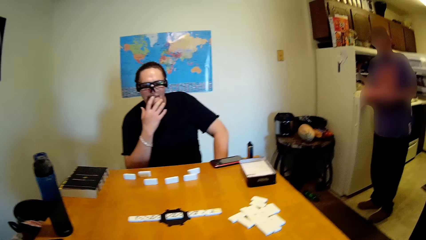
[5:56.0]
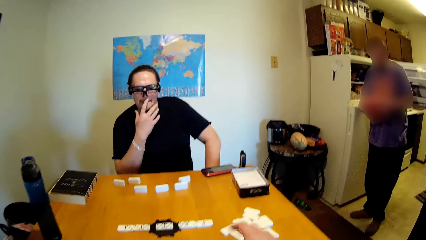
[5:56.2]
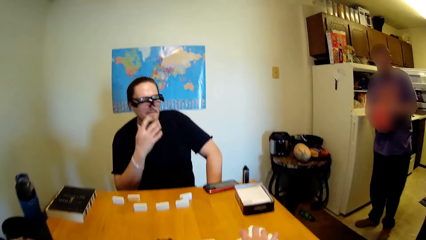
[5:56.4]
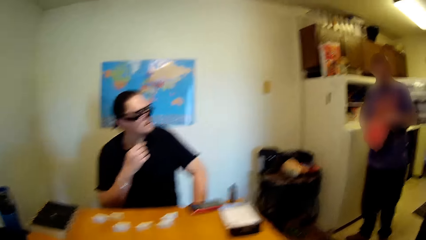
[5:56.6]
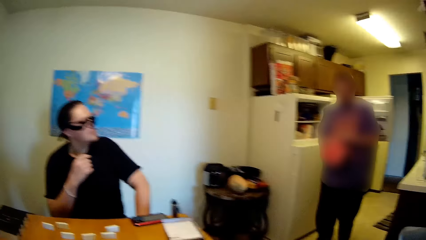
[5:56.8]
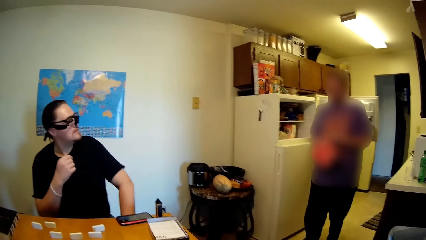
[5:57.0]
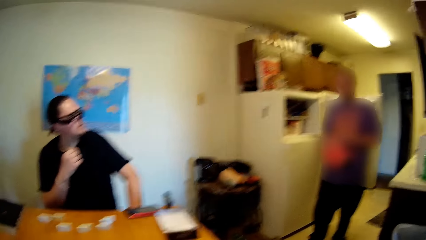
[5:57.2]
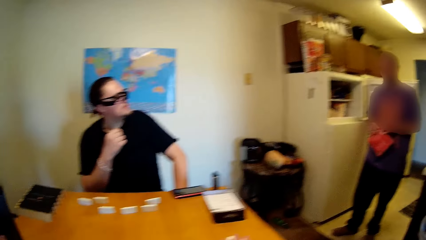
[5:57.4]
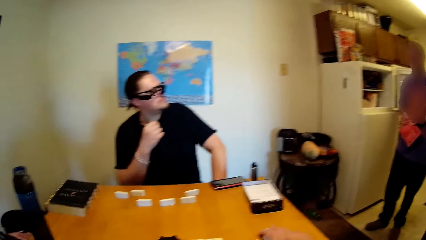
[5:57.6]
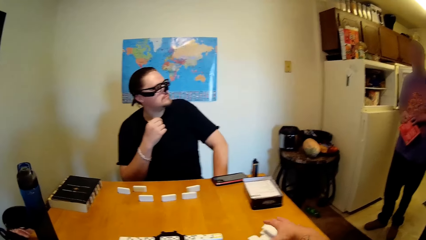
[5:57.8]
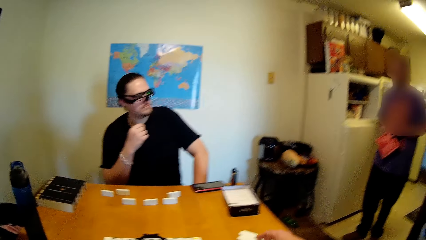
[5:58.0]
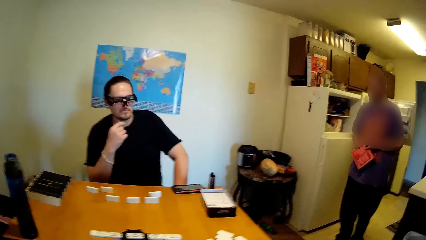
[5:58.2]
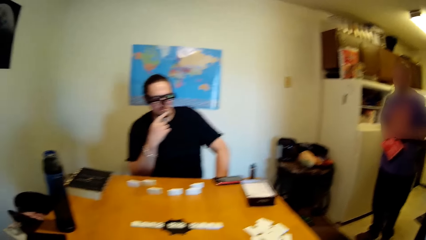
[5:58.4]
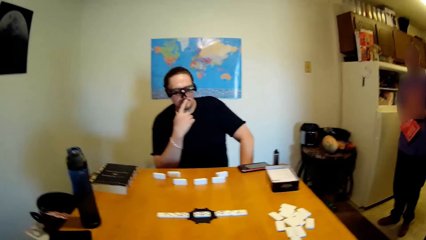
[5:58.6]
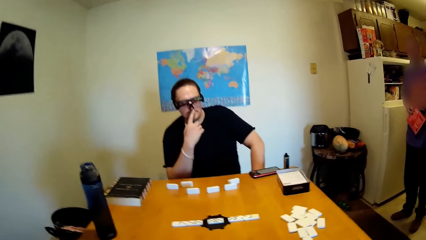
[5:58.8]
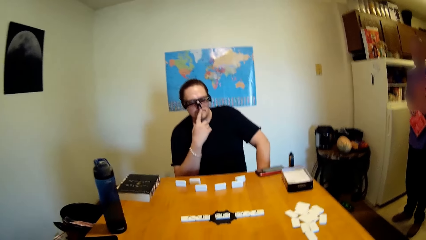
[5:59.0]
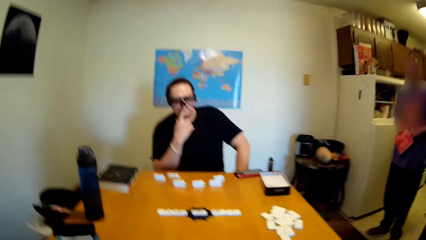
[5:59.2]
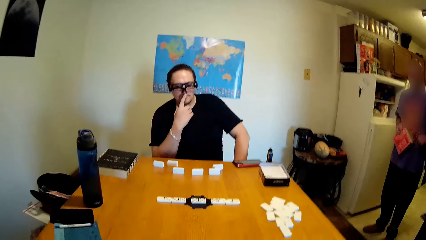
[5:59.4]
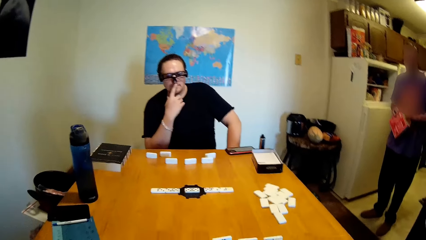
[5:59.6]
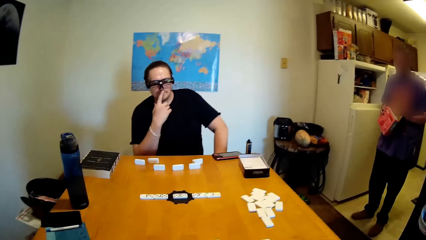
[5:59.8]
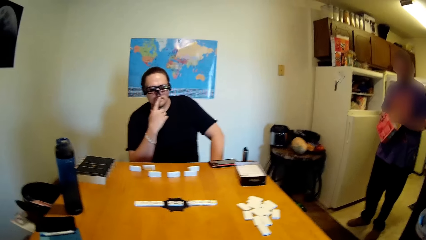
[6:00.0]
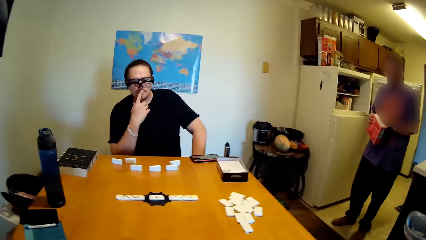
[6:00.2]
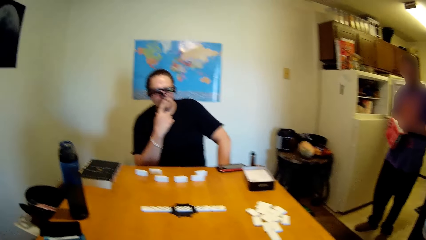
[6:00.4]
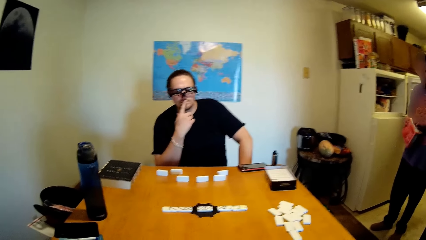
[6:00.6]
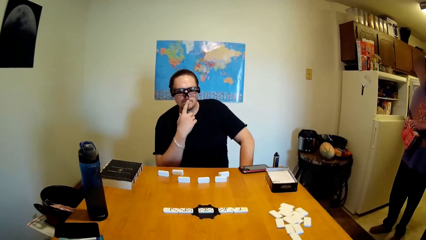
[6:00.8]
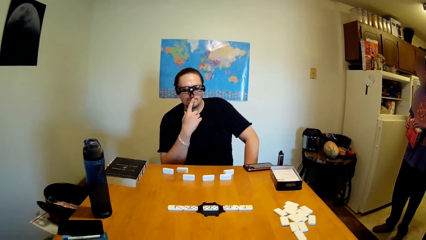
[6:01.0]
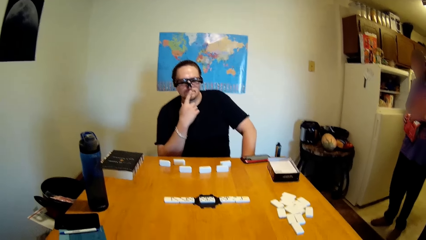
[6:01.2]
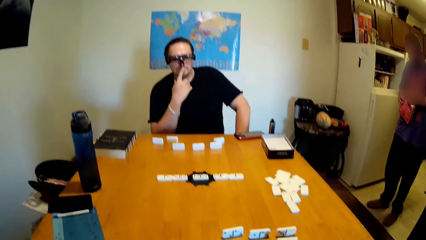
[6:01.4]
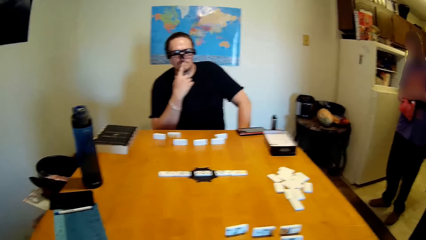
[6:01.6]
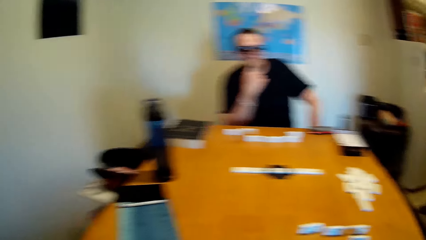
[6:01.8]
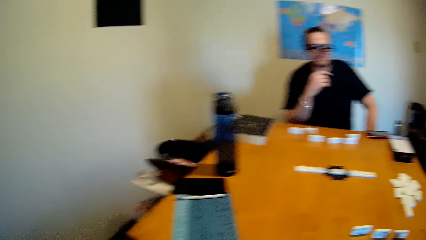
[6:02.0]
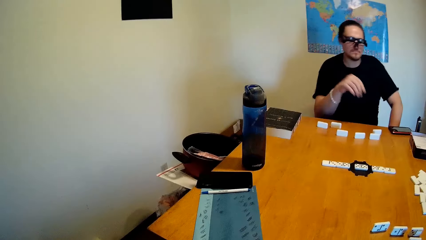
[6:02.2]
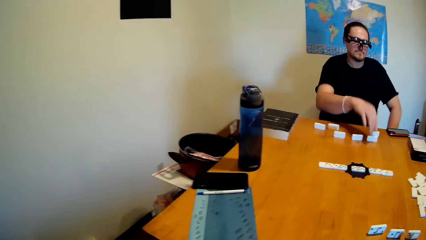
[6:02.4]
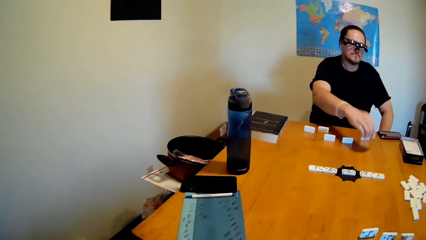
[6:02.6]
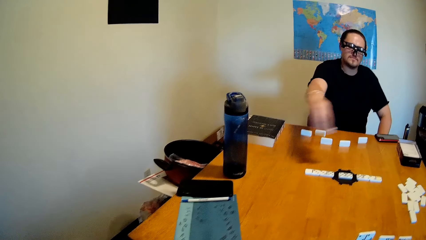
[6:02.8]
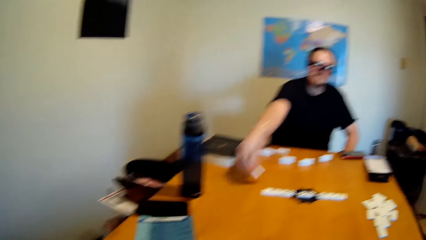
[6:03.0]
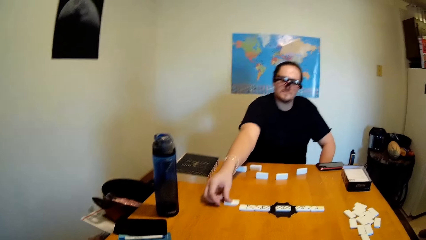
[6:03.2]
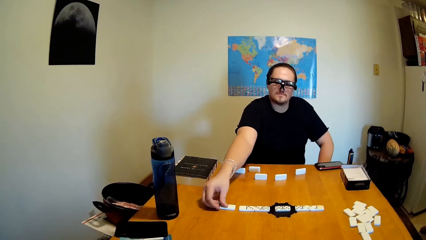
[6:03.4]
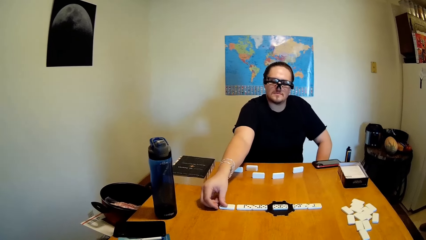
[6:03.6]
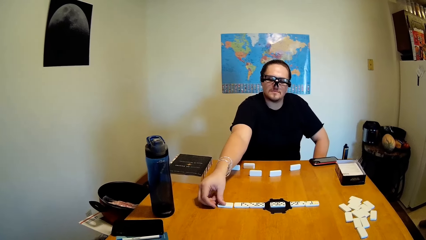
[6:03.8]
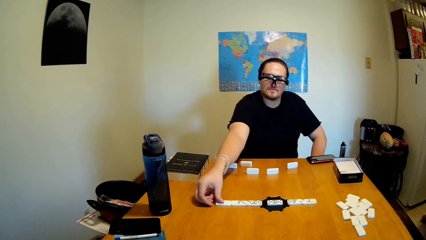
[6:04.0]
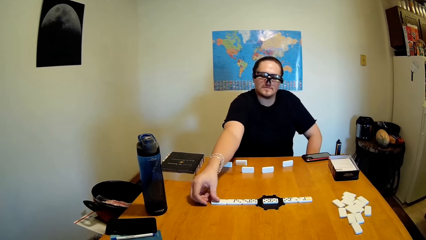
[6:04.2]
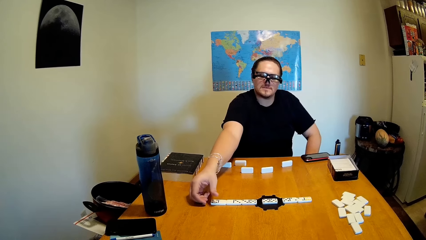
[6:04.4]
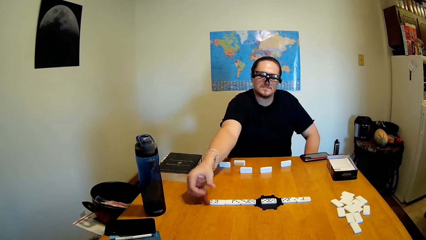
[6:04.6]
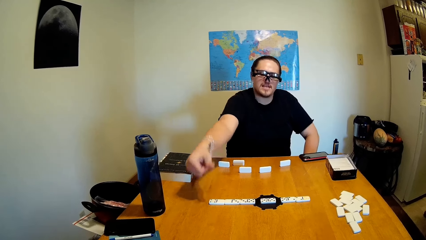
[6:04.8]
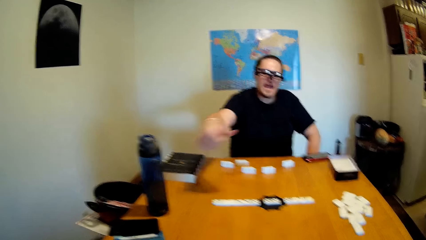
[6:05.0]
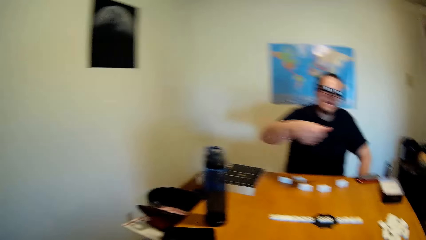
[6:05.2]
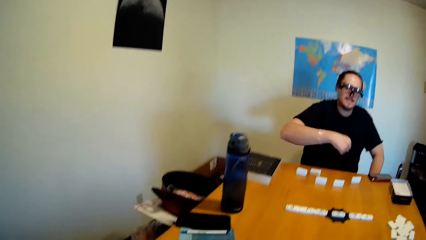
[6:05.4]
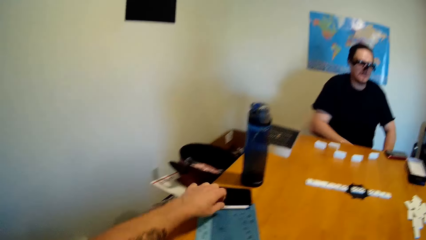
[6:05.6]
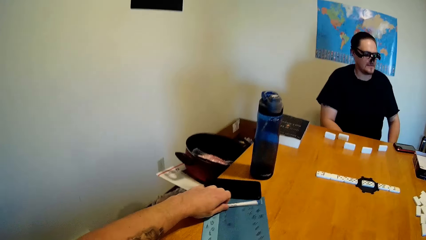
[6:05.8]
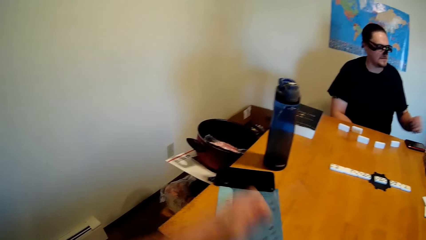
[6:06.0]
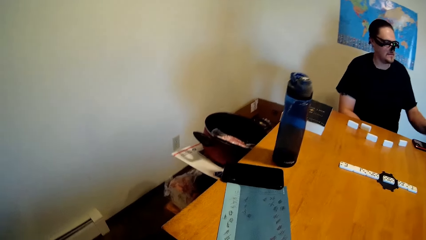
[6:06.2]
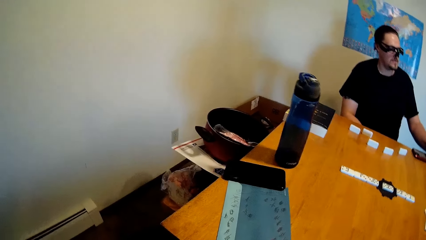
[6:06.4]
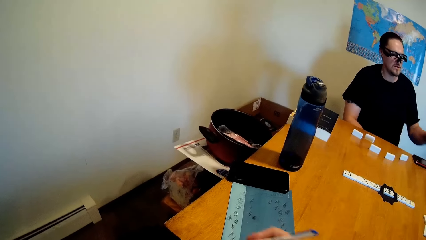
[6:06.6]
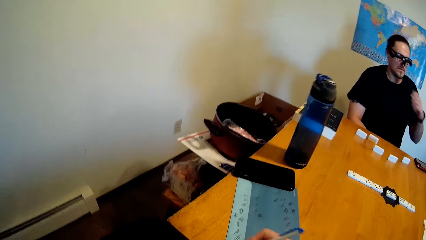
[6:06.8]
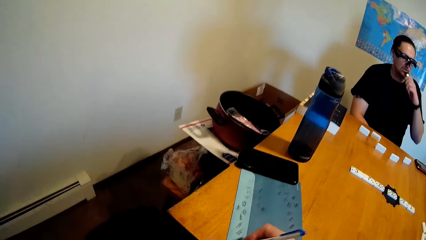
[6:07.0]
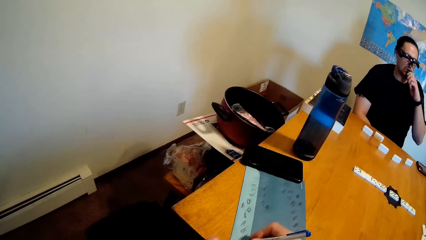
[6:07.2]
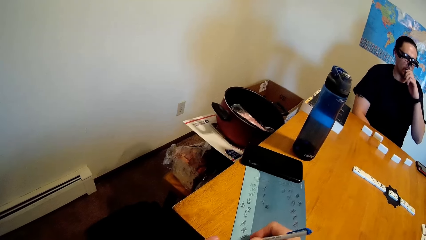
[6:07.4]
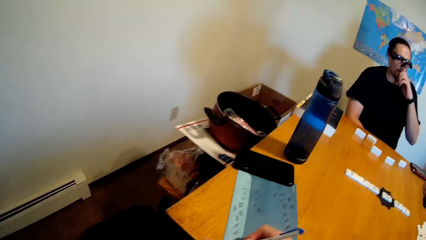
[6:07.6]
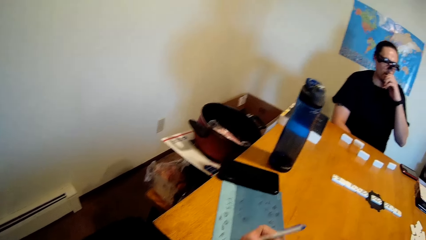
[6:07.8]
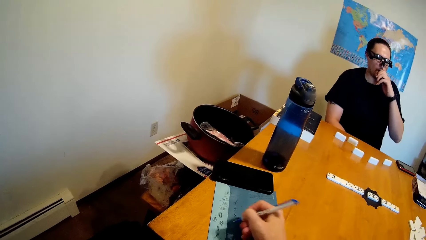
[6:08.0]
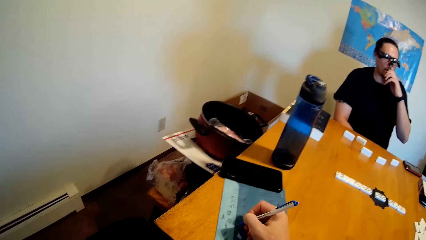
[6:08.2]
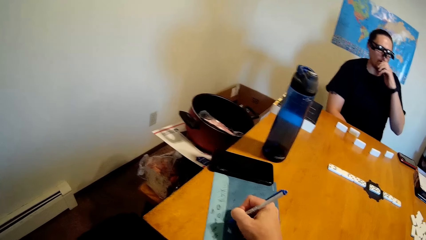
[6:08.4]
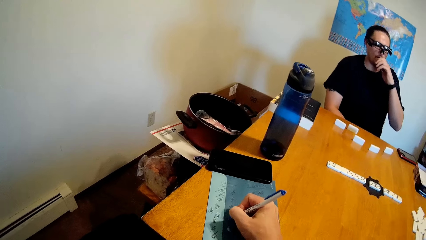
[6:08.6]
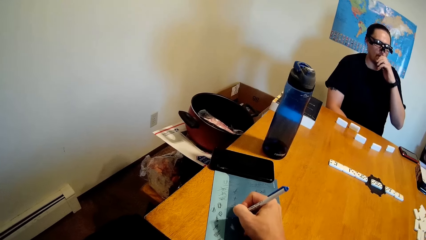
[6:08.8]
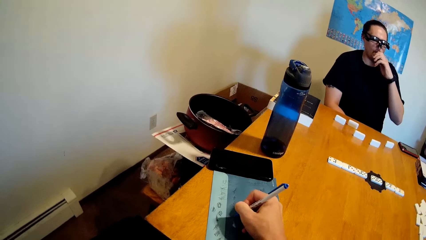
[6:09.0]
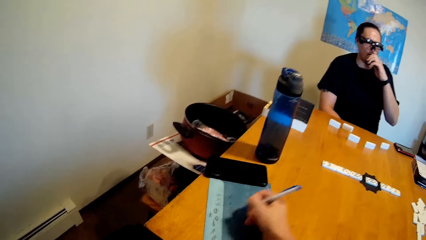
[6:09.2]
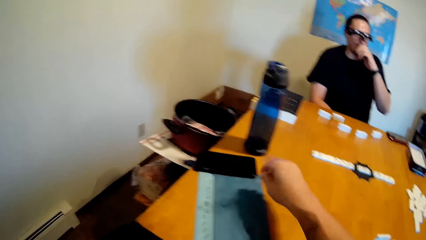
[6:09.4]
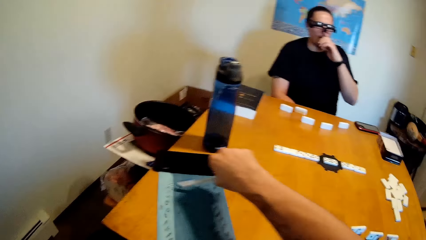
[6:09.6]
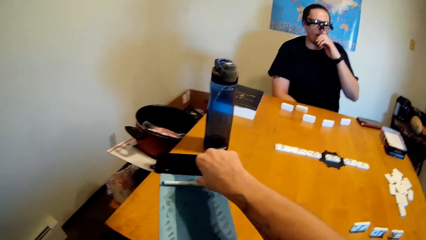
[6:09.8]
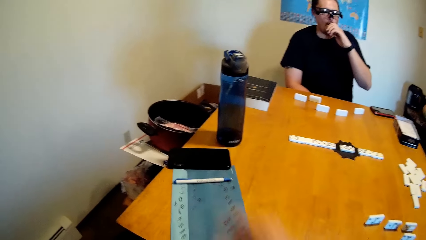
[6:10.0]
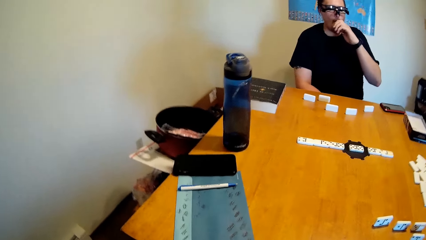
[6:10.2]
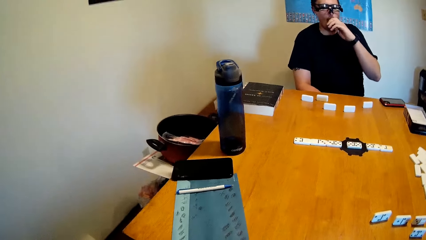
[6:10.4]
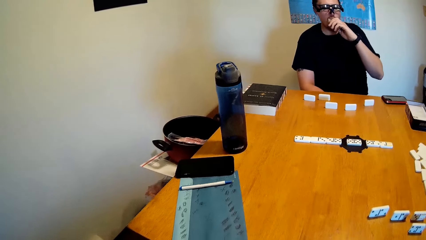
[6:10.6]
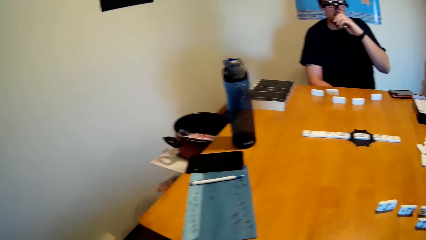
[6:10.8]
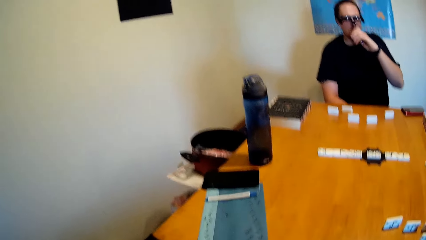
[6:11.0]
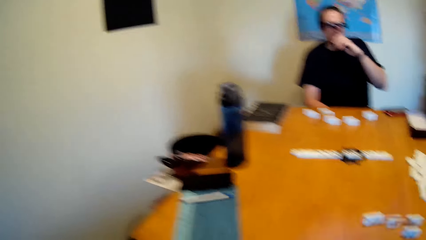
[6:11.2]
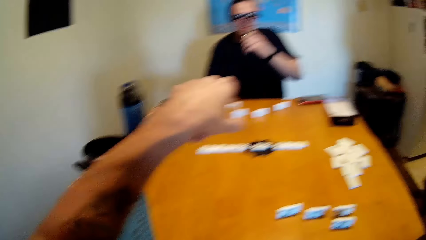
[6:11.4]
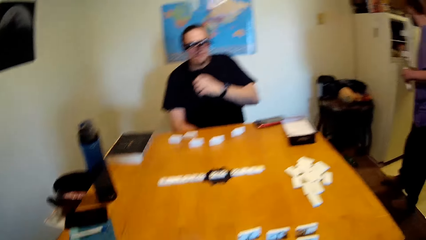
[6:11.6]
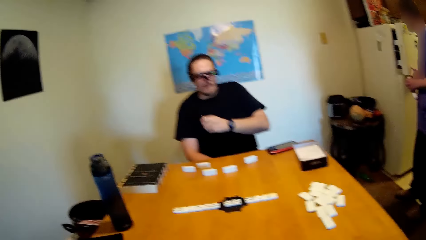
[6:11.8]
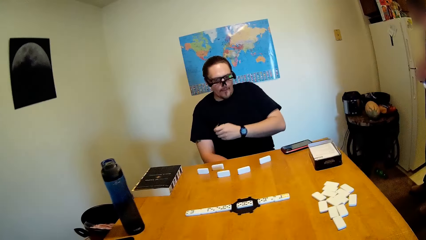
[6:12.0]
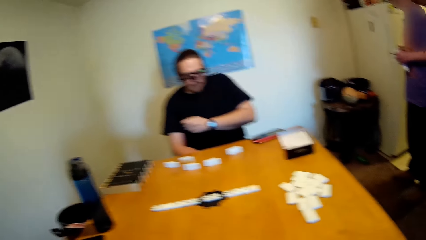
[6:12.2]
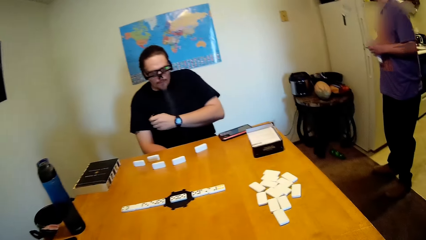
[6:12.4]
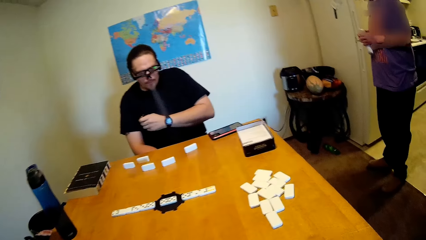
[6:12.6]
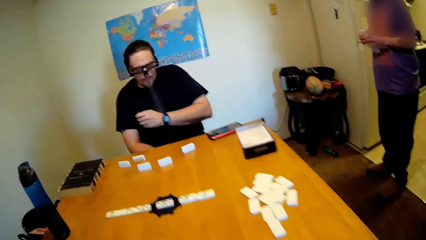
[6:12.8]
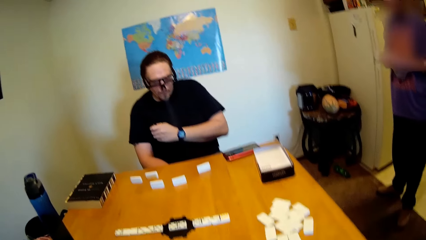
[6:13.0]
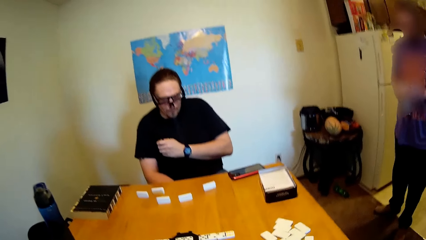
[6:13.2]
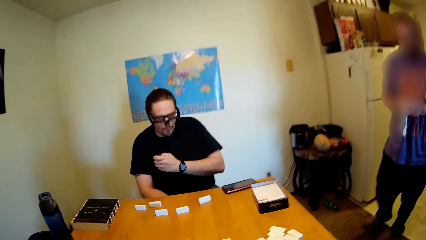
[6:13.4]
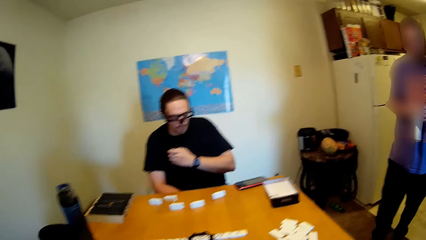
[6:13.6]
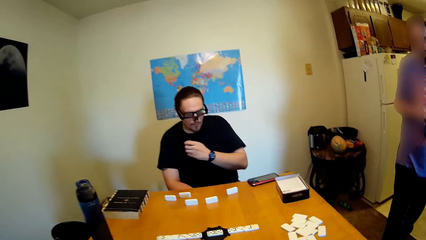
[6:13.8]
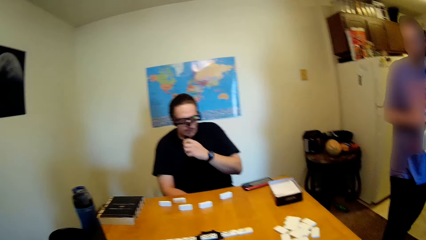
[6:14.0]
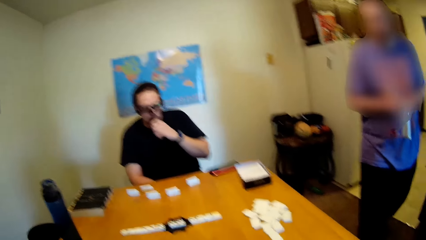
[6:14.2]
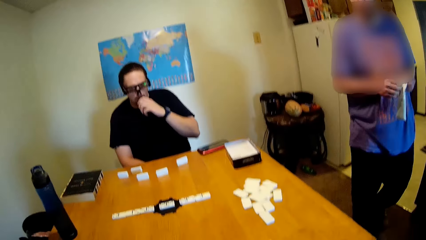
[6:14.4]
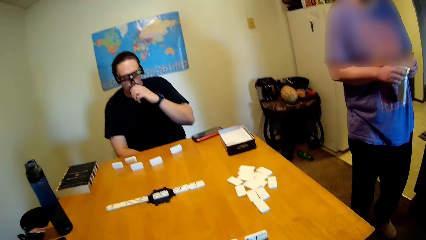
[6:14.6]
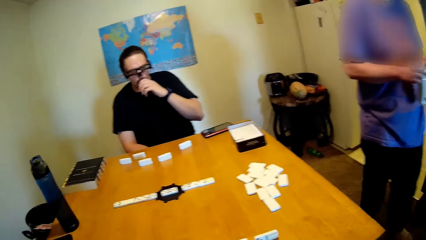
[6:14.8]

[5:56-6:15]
A person picks up a box. The camera wearer picks up a card and places it on the table. The person touches dominoes. The person writes on the paper. The camera wearer writes.
